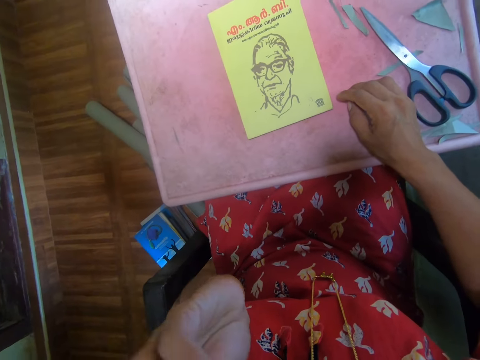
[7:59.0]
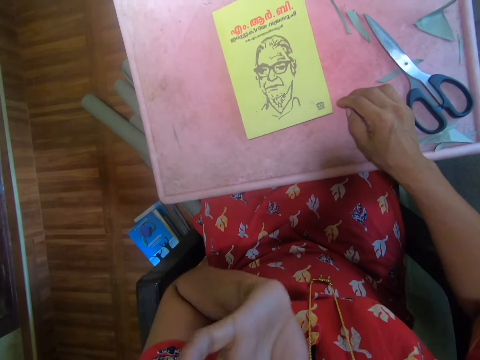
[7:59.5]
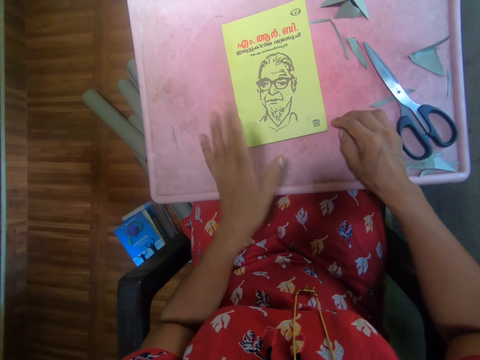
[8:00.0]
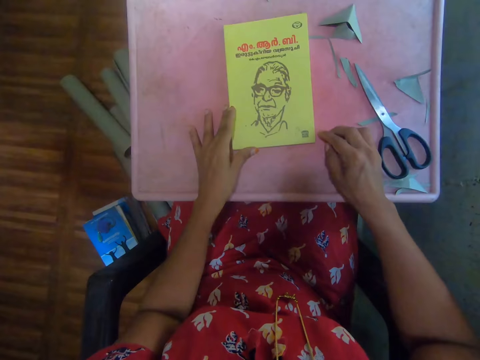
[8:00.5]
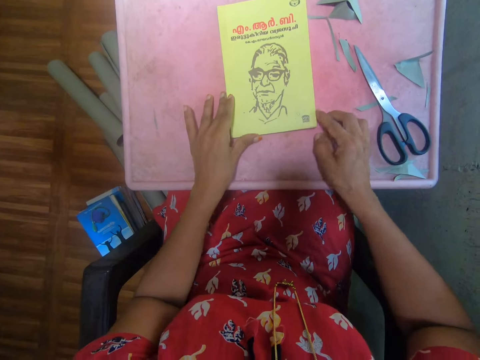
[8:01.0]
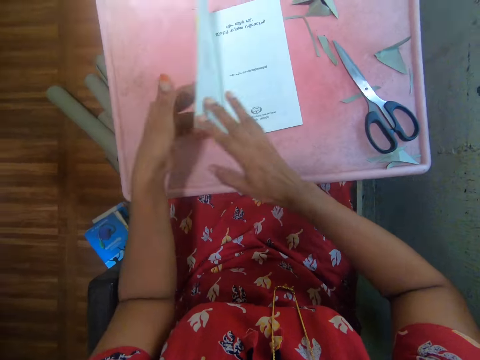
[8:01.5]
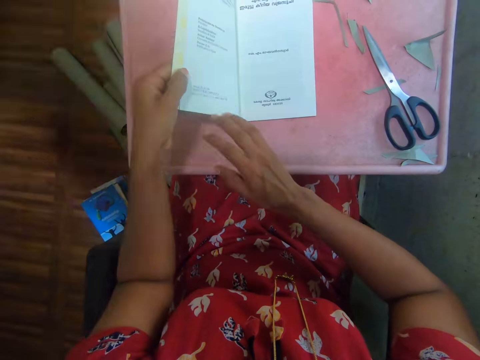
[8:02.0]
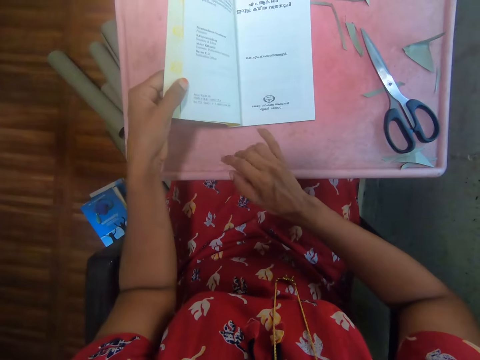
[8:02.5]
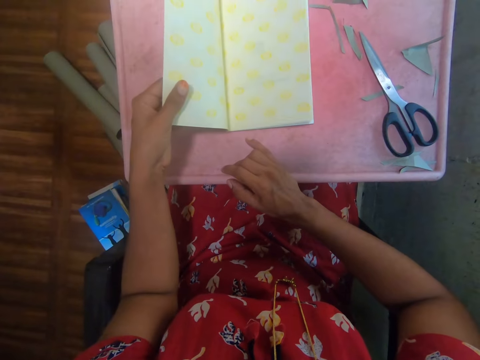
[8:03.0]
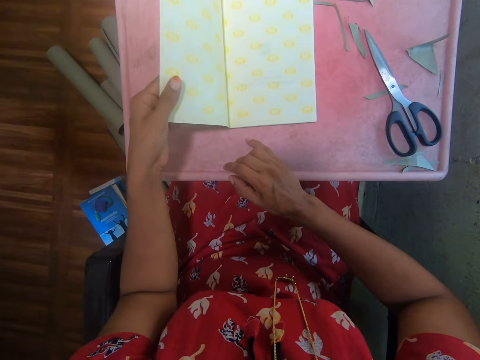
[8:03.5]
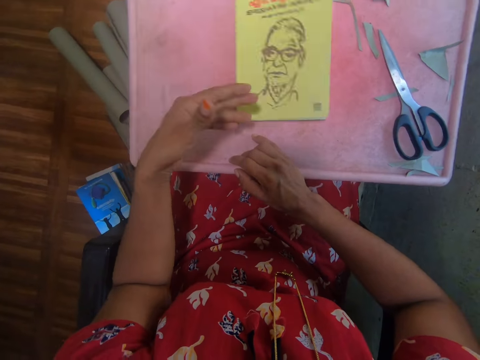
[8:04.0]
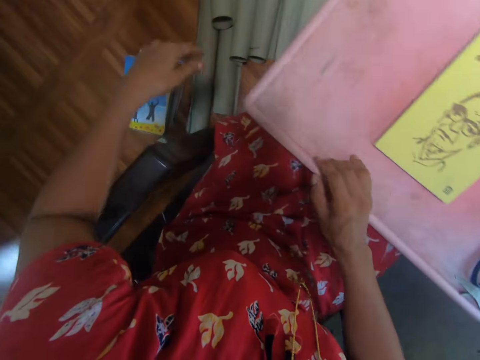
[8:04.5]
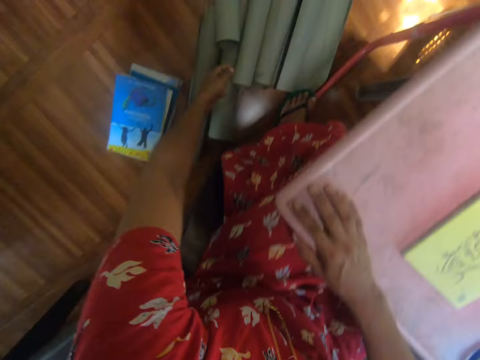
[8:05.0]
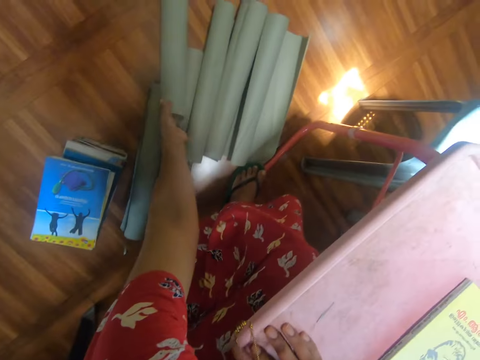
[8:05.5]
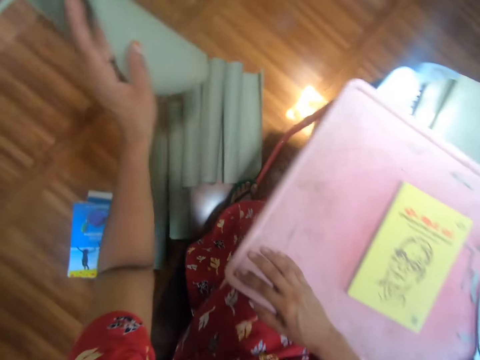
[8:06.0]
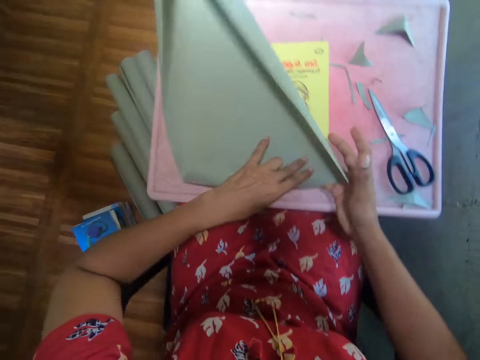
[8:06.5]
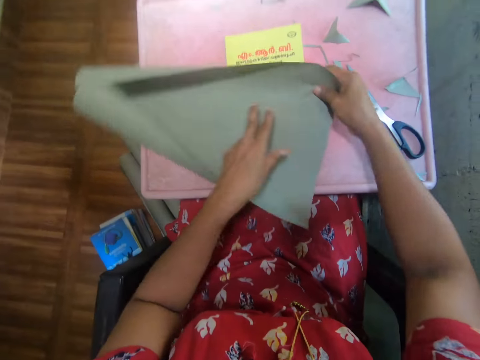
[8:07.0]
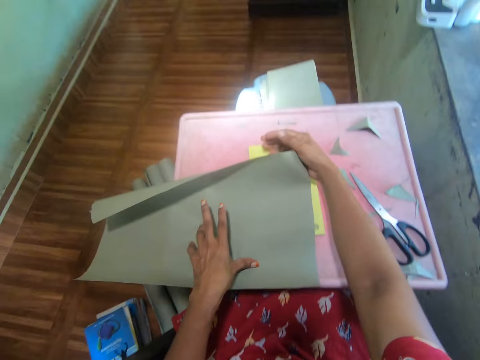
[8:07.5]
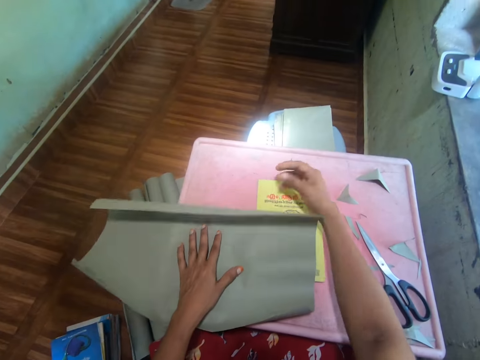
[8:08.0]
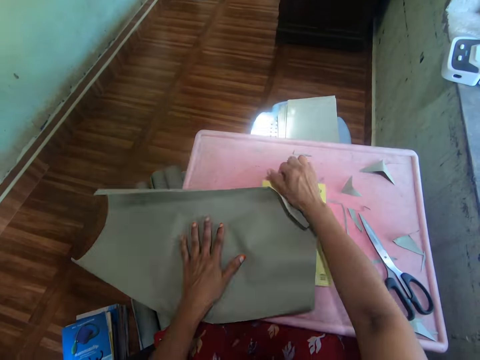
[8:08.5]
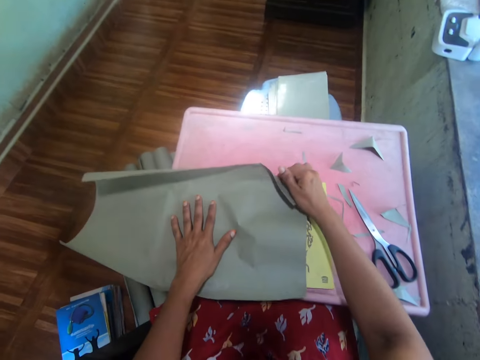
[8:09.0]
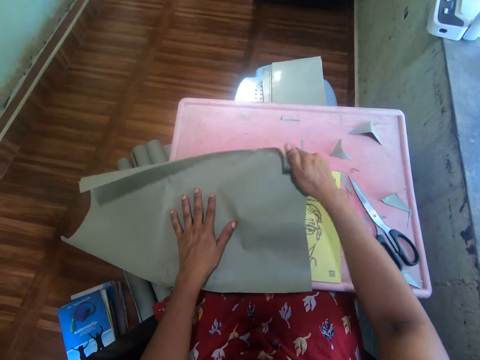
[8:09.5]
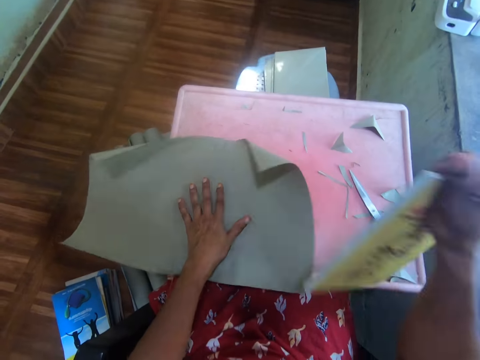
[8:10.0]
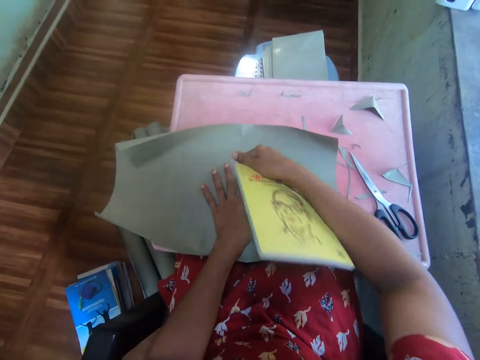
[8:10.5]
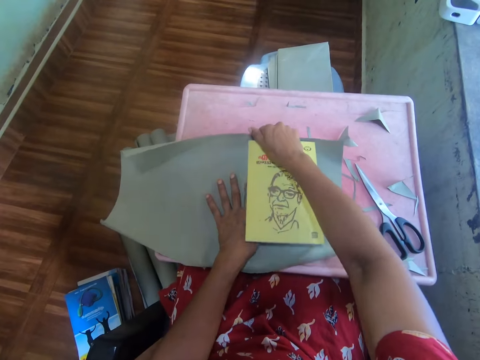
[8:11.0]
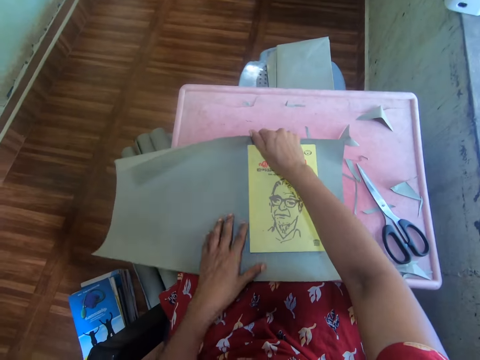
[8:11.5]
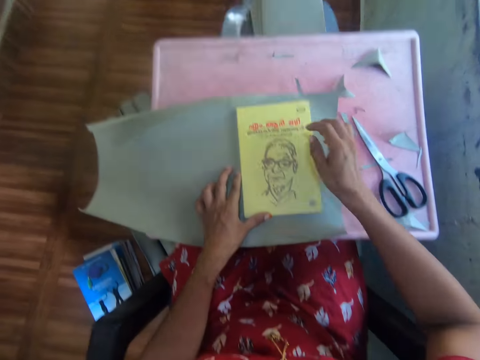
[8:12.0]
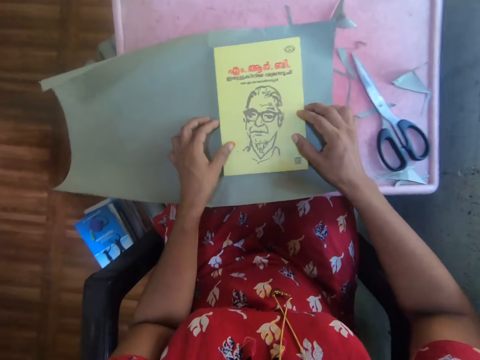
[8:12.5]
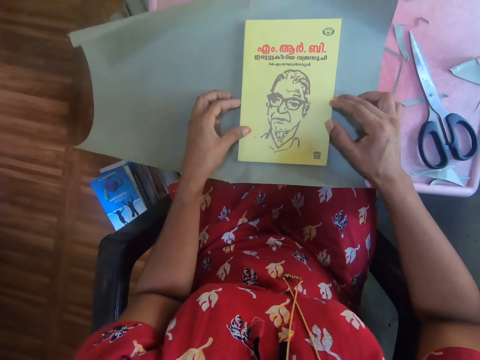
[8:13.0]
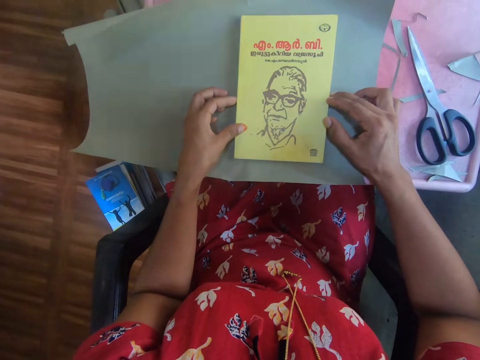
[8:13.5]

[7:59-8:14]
The camera wearer holds the book with both hands on the table. They open the book. They flap the pages of the book. They close the book. They pick up a gray cover. They put the gray cover on the table. They pick up the book from the table. They balance the book inside the cover. They put the book on the cover.

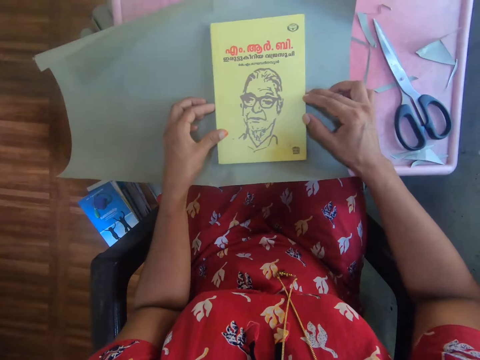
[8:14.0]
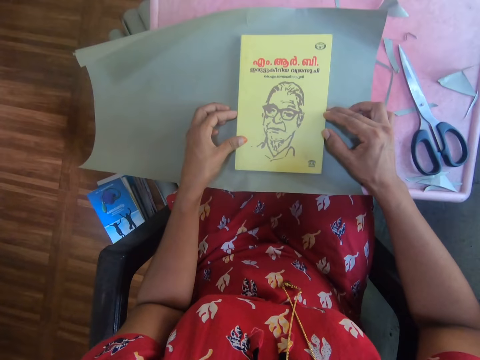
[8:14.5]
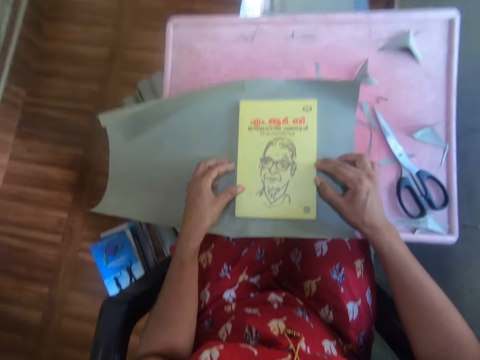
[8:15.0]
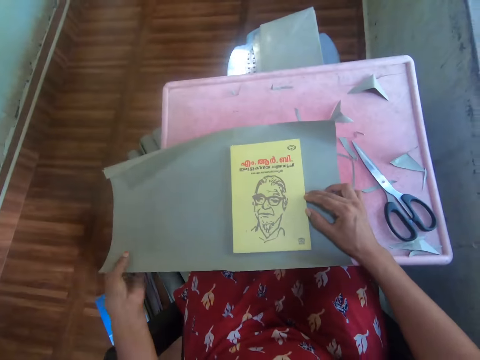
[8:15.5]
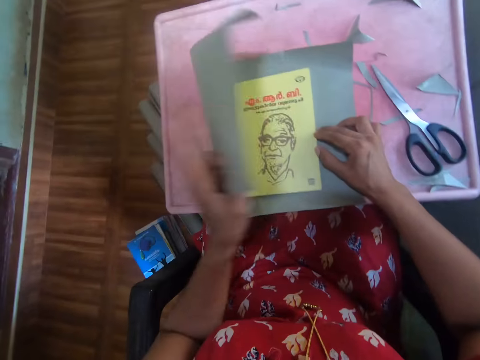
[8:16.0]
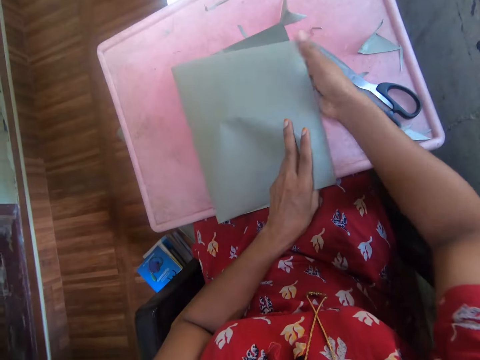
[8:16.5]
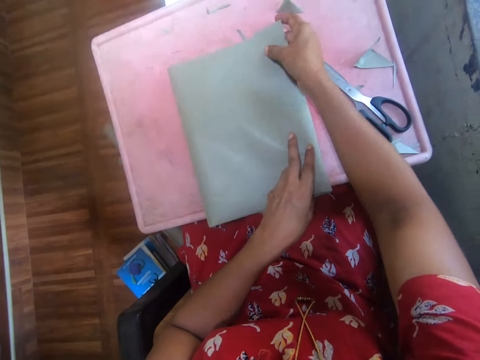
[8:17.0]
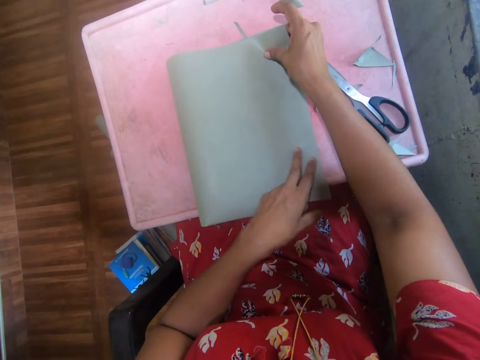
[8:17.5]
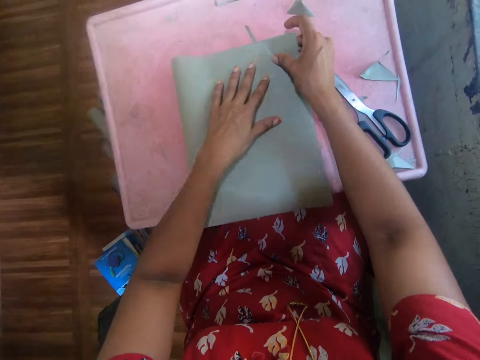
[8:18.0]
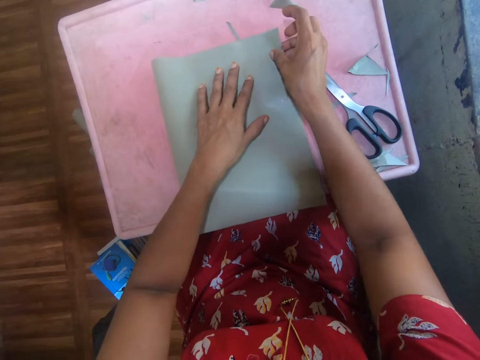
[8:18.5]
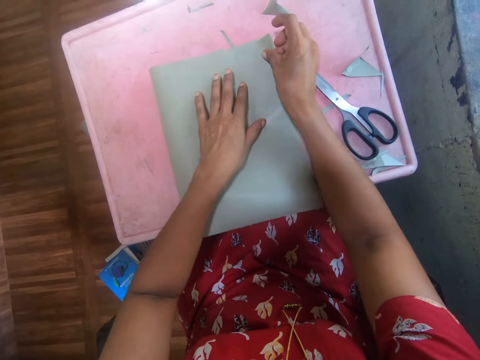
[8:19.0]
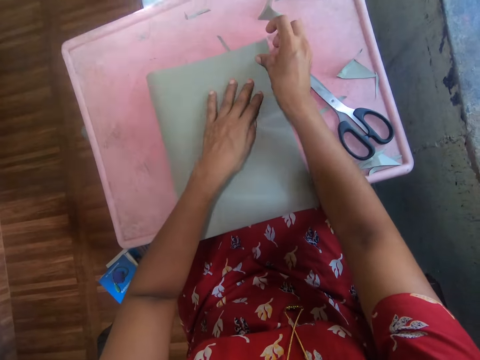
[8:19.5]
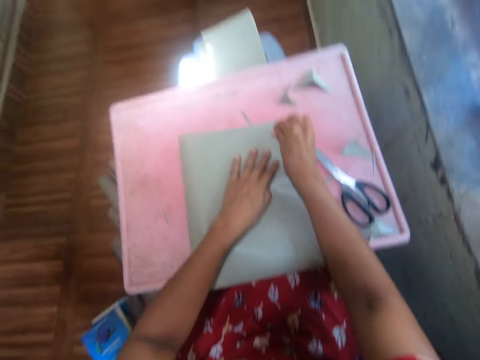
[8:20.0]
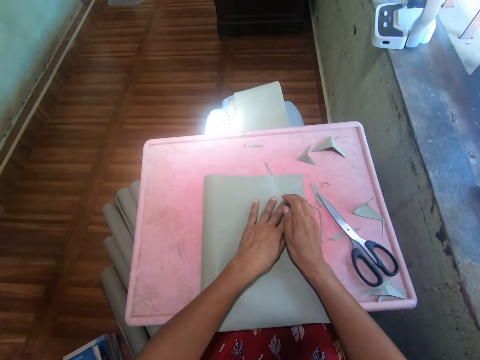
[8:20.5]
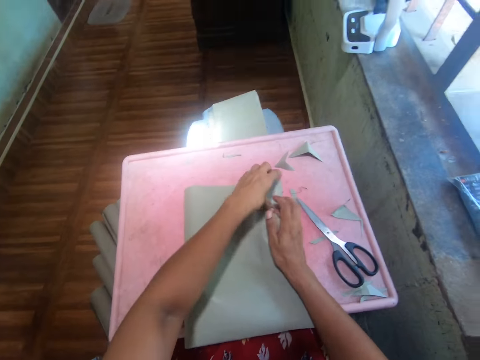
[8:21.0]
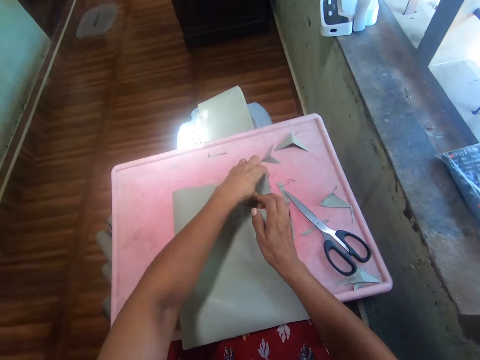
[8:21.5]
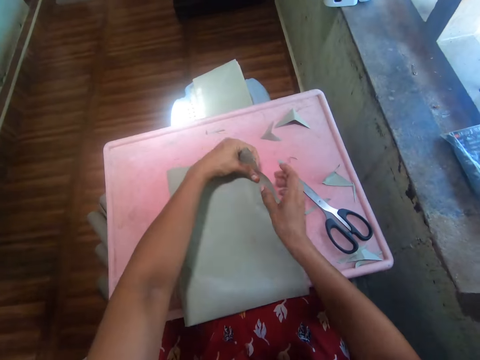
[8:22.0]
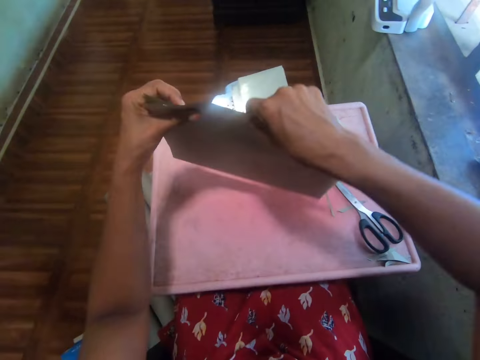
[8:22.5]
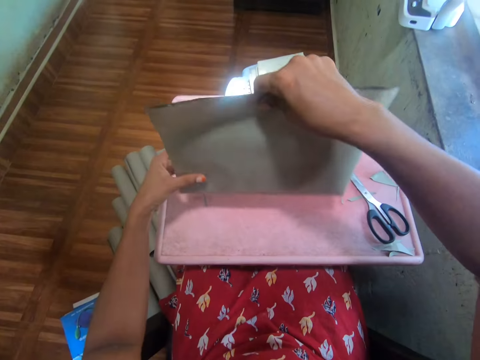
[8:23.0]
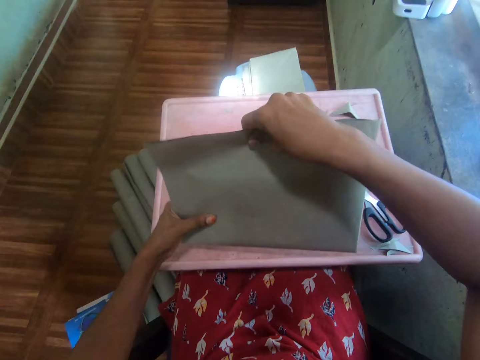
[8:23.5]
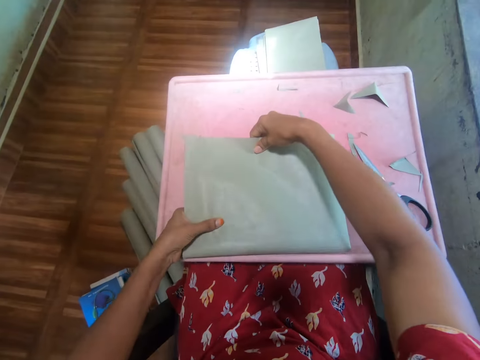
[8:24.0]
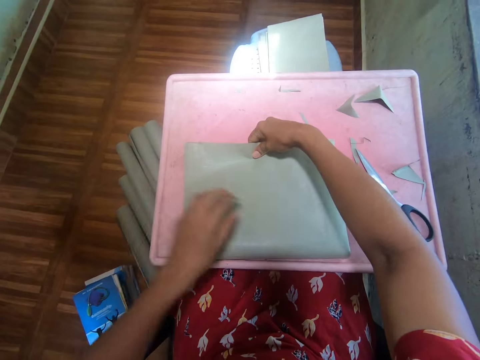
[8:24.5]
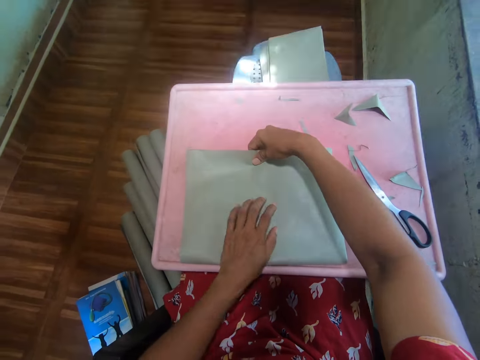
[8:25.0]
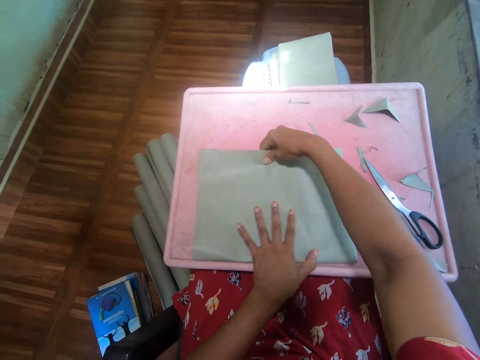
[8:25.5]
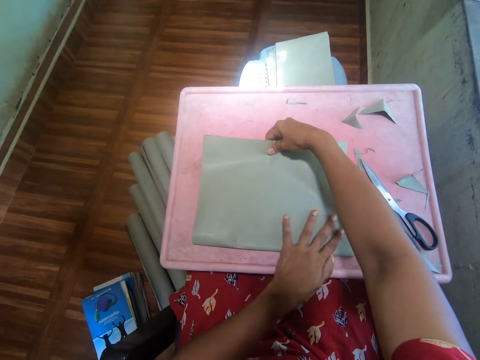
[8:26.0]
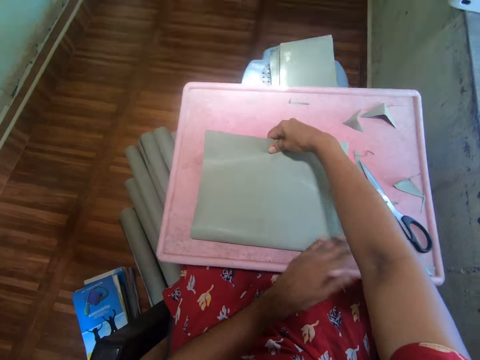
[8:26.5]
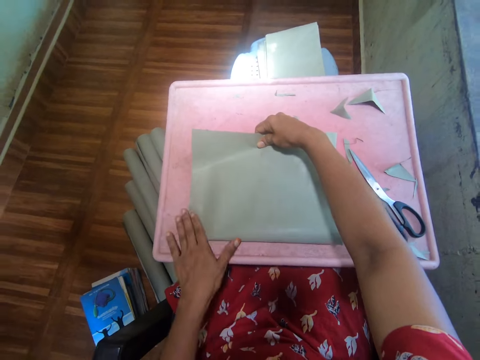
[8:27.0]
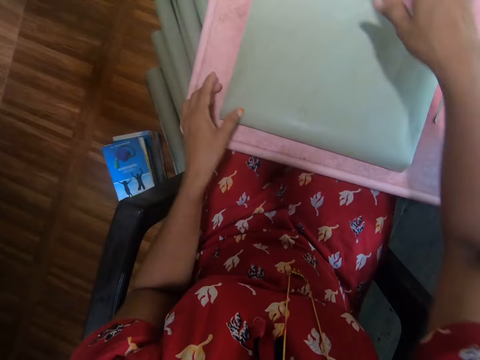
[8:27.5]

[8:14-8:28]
The camera wearer folds the book cover. They wrap the book with the gray cover. They lift up the book. They put the book down on the table. They straighten the cover on the book with the hand.
